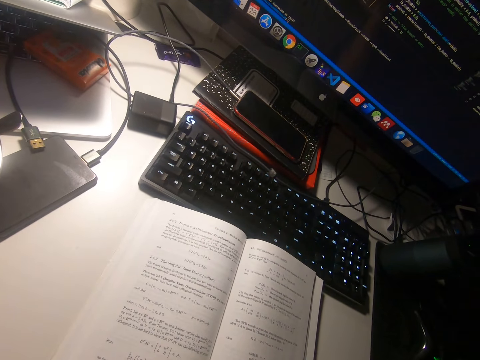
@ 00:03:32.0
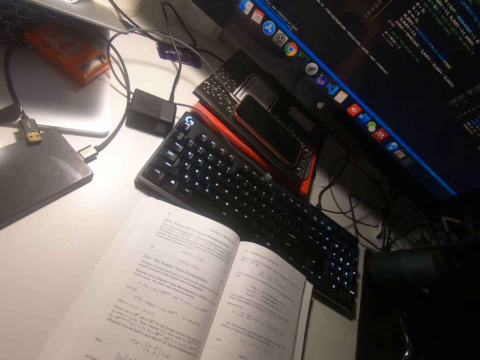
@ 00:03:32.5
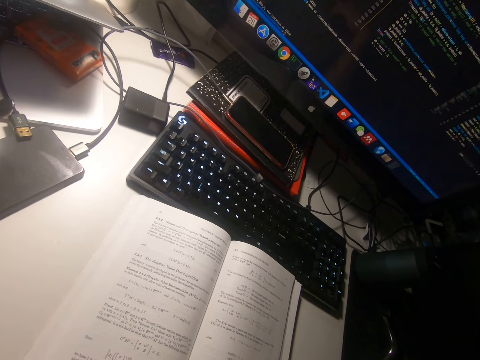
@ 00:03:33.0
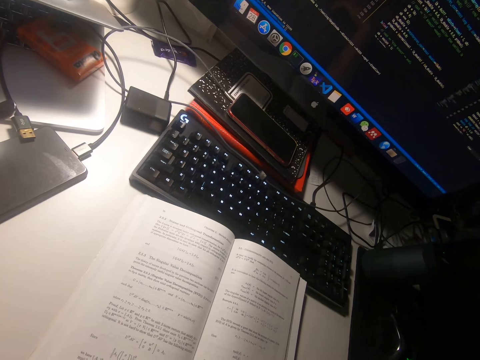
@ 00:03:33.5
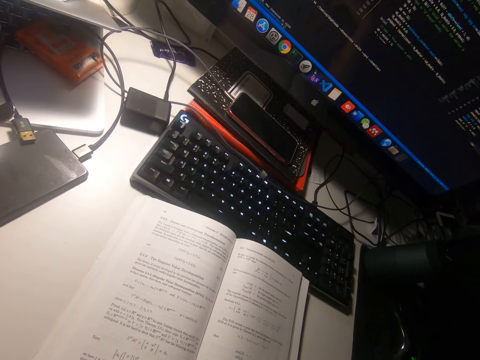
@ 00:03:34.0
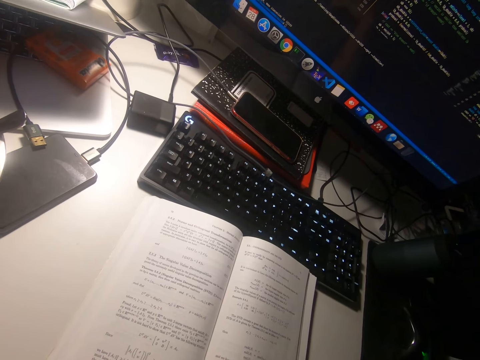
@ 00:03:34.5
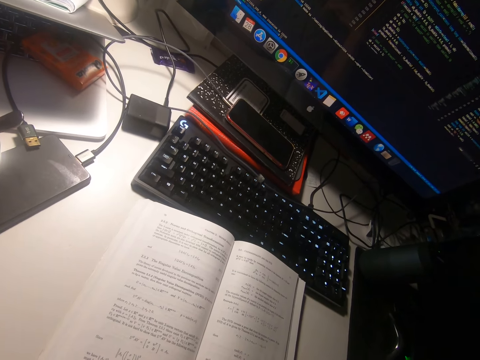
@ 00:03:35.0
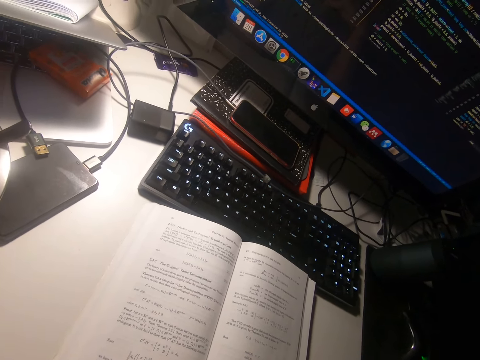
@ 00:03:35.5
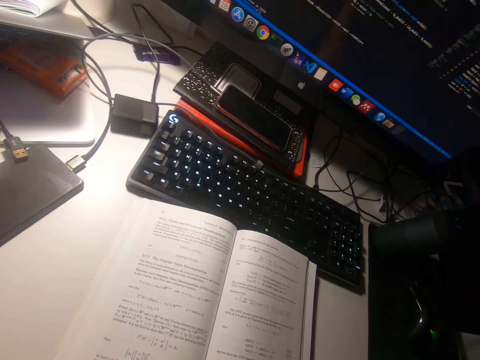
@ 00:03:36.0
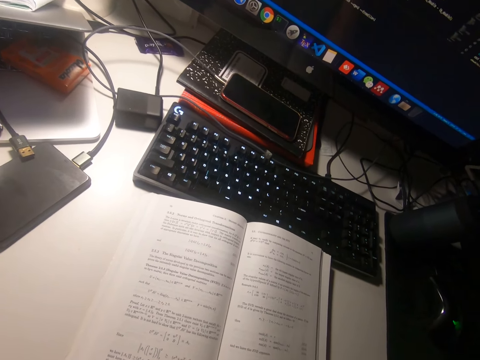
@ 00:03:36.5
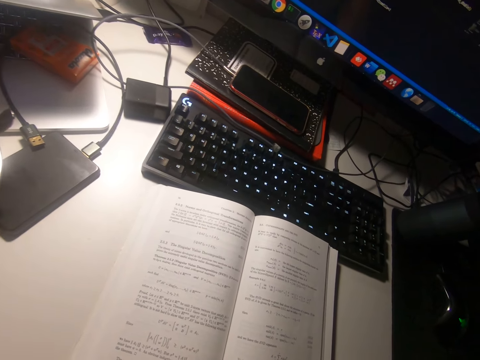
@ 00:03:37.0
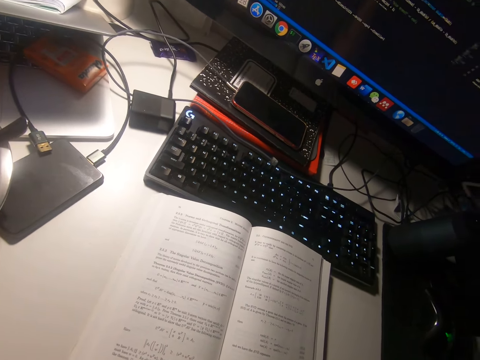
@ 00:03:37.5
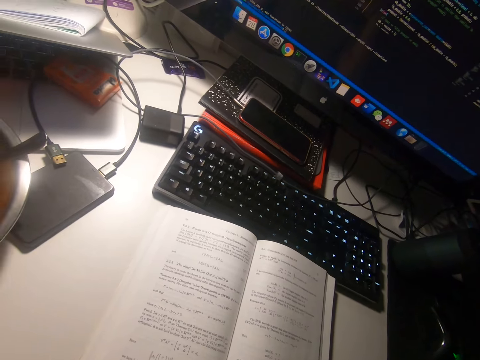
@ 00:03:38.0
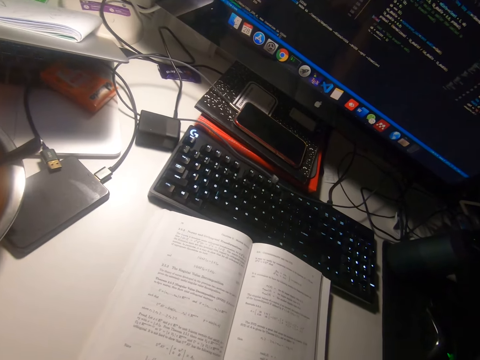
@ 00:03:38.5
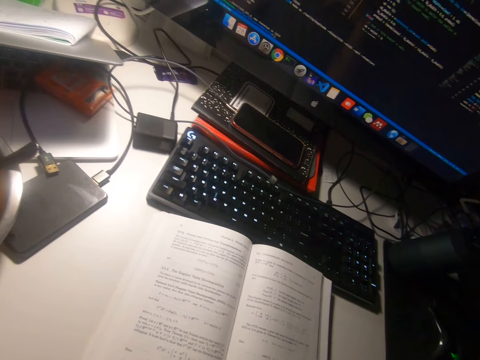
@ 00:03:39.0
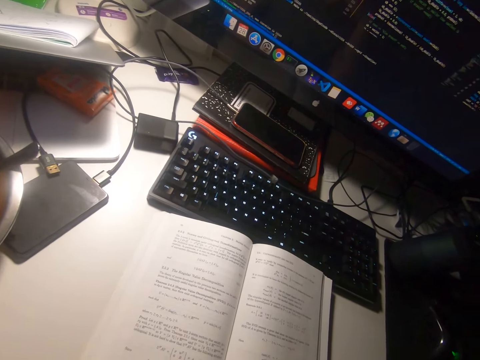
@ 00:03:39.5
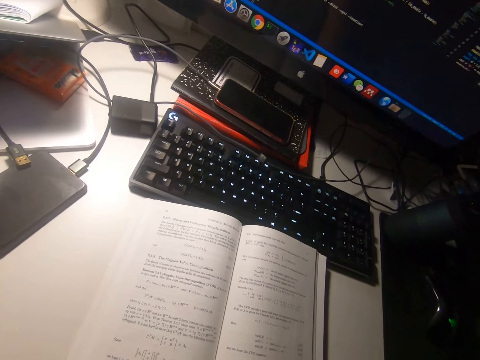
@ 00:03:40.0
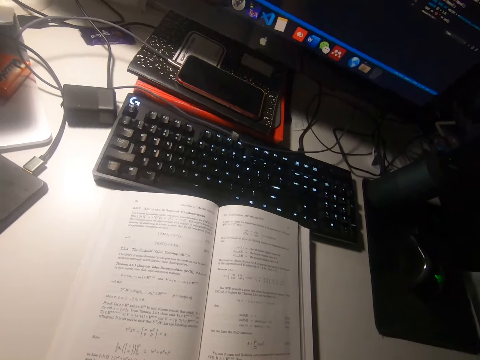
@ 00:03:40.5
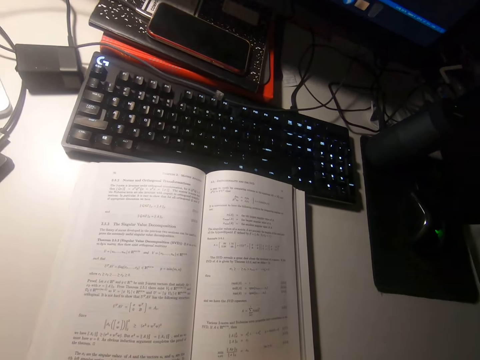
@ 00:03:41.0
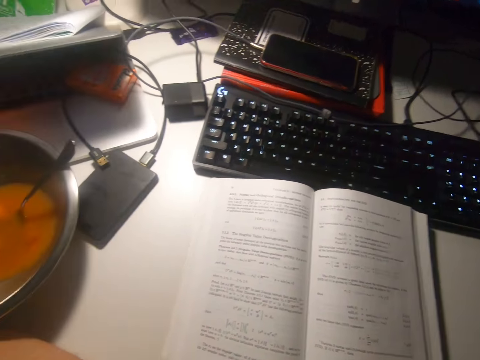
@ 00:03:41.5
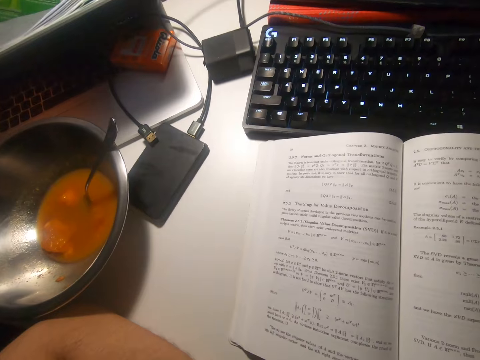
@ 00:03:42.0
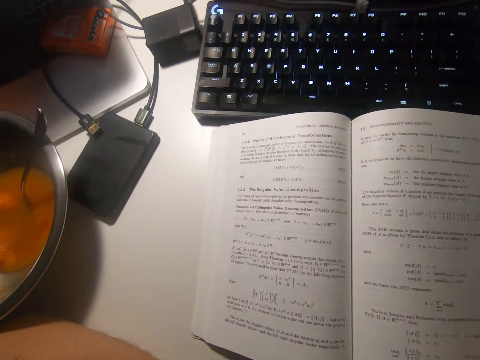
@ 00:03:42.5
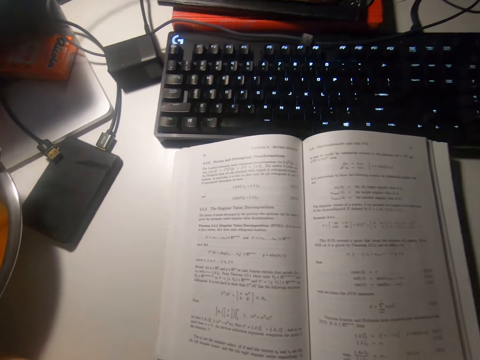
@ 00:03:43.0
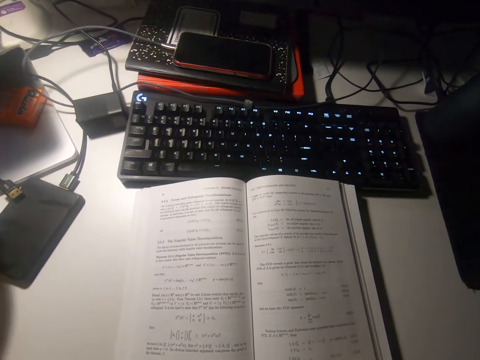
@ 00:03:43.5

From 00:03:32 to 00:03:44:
The camera wearer looks around.

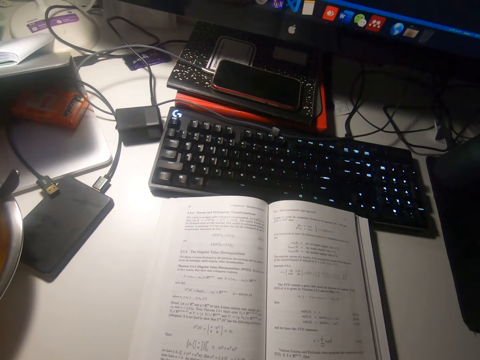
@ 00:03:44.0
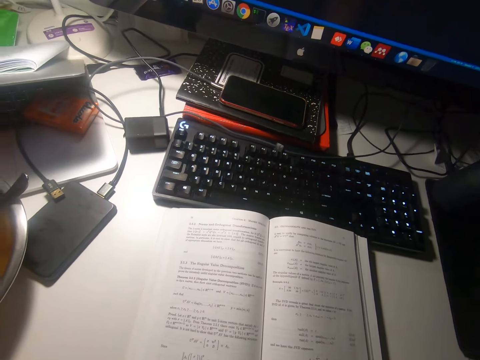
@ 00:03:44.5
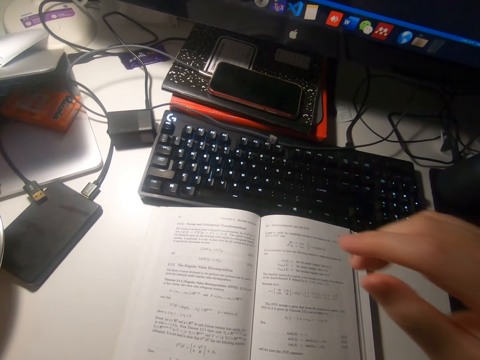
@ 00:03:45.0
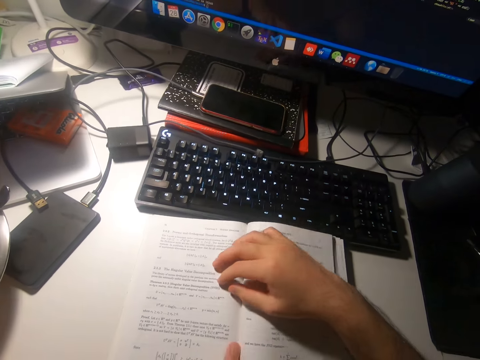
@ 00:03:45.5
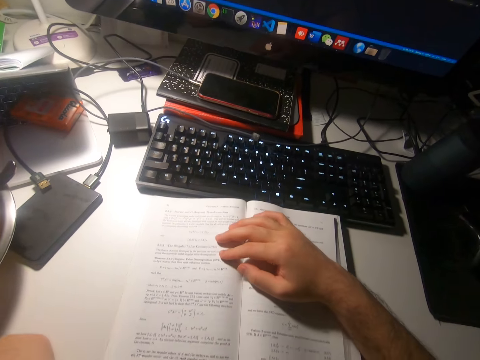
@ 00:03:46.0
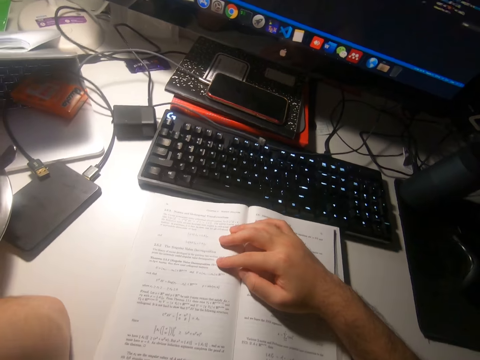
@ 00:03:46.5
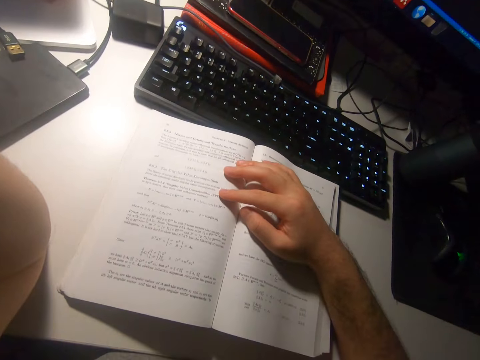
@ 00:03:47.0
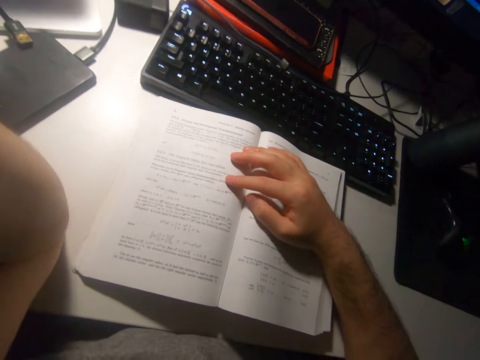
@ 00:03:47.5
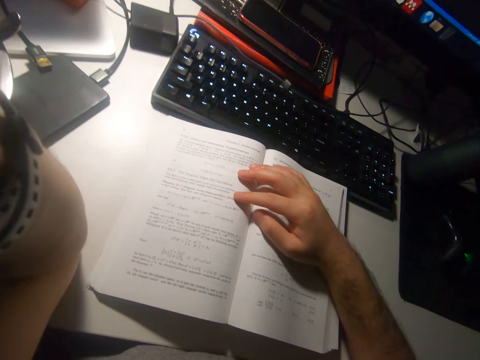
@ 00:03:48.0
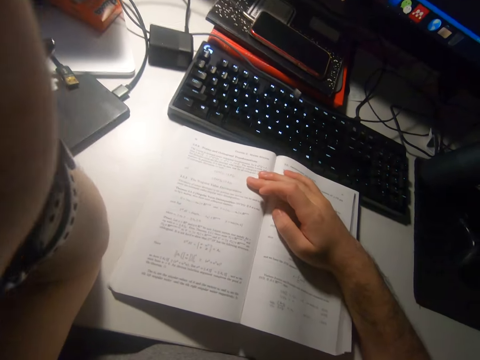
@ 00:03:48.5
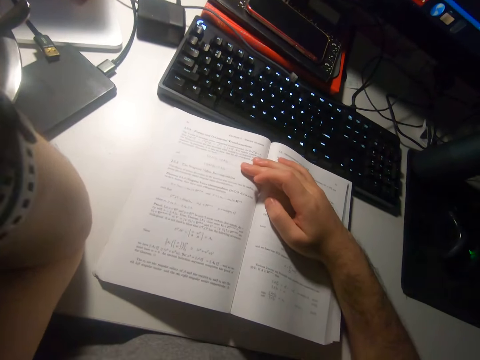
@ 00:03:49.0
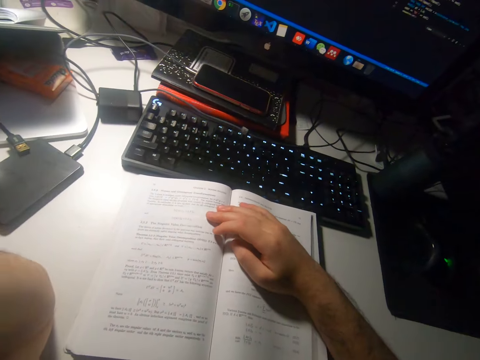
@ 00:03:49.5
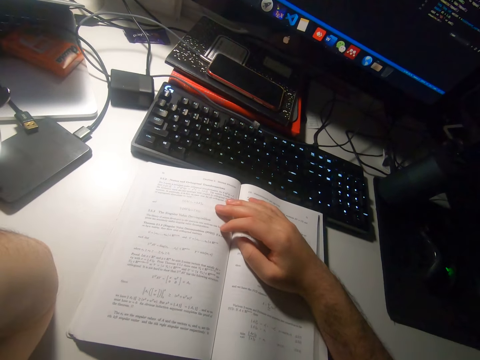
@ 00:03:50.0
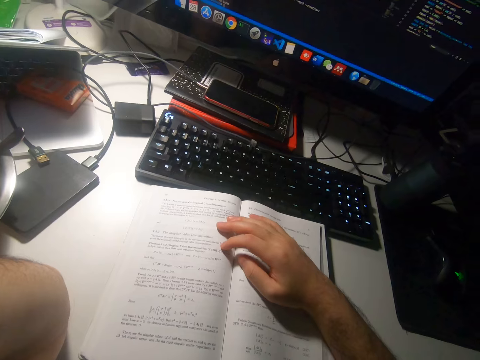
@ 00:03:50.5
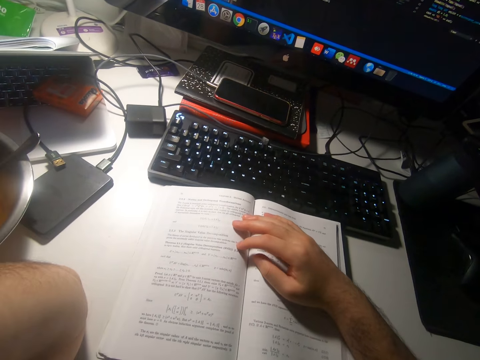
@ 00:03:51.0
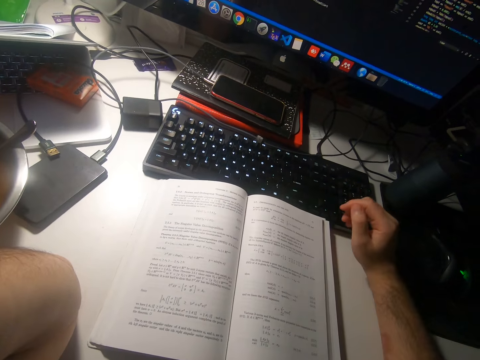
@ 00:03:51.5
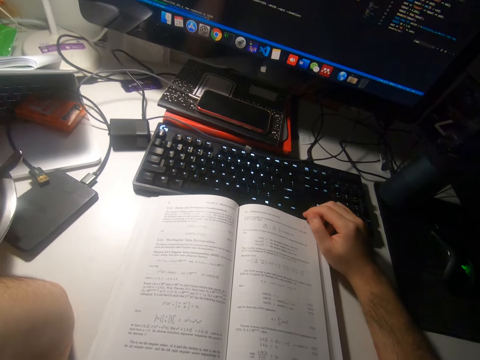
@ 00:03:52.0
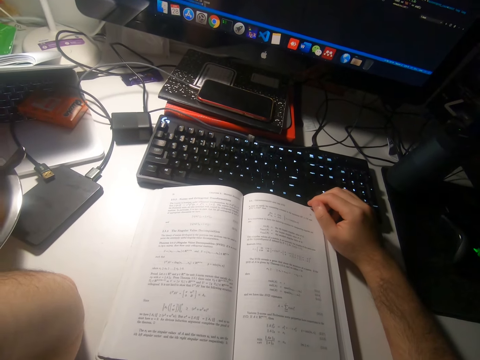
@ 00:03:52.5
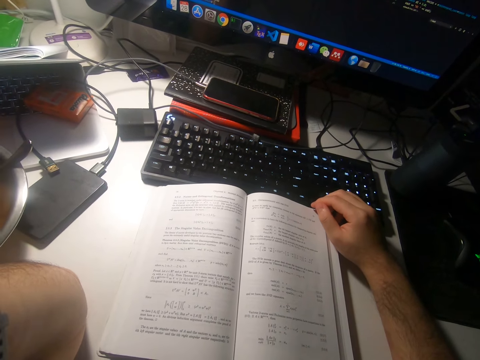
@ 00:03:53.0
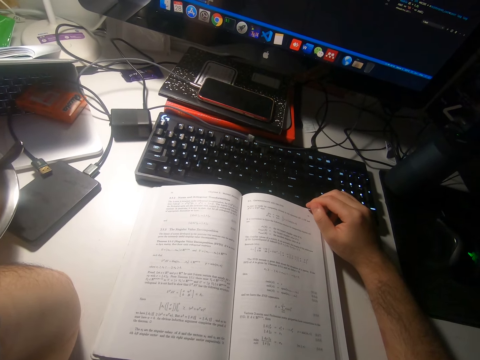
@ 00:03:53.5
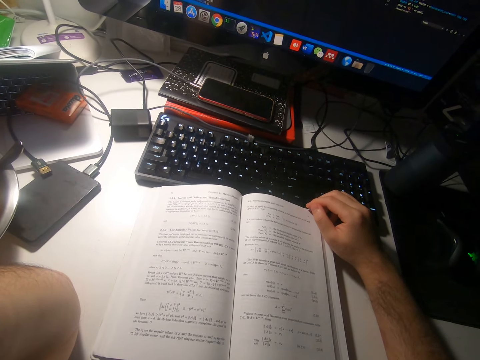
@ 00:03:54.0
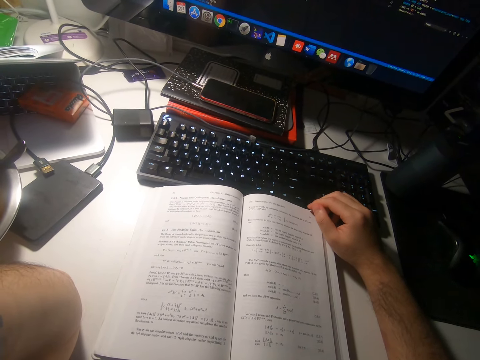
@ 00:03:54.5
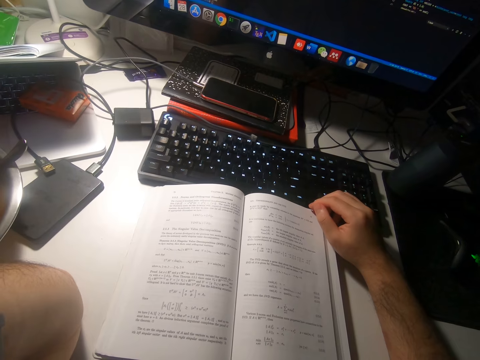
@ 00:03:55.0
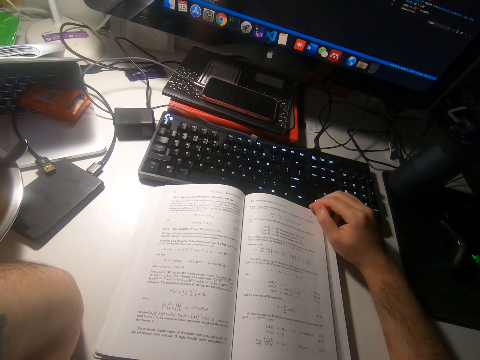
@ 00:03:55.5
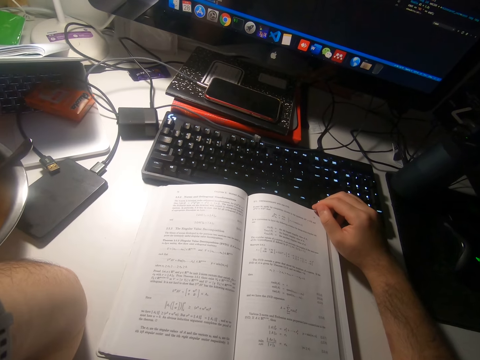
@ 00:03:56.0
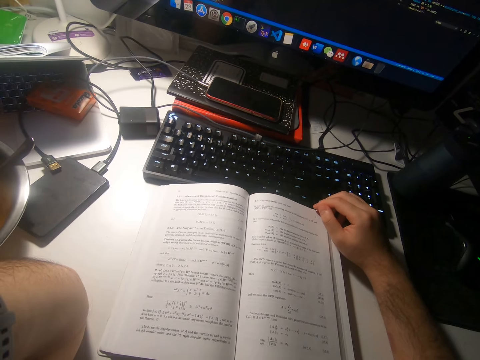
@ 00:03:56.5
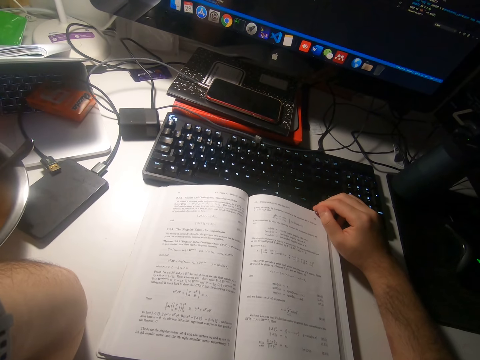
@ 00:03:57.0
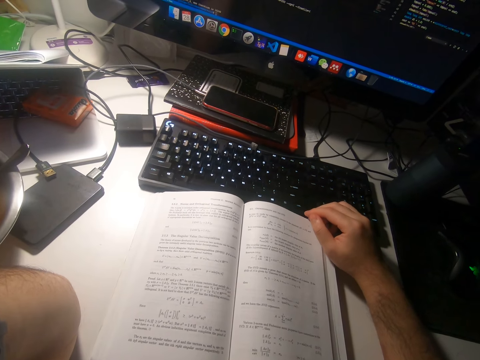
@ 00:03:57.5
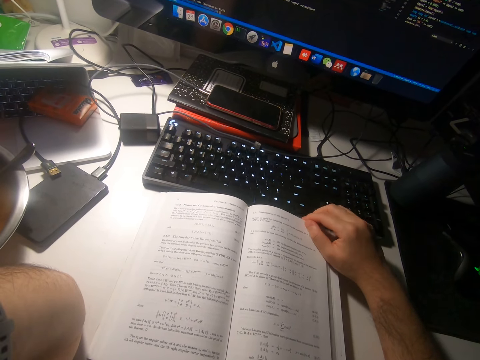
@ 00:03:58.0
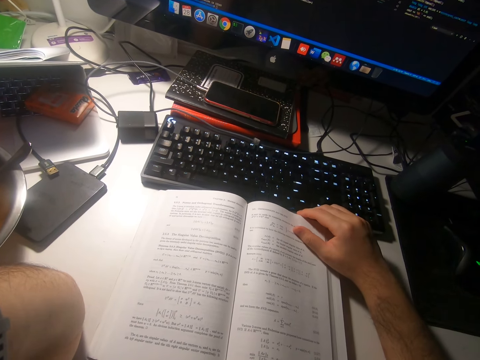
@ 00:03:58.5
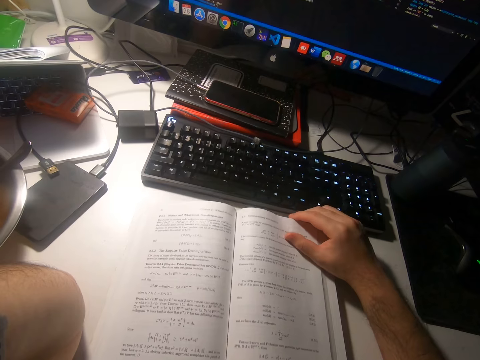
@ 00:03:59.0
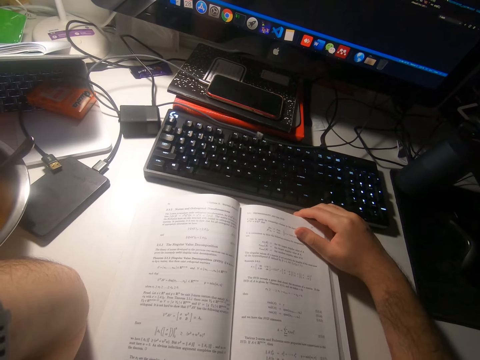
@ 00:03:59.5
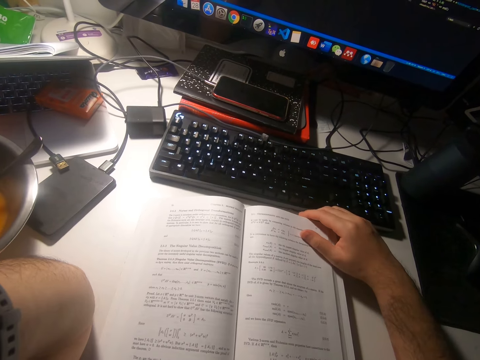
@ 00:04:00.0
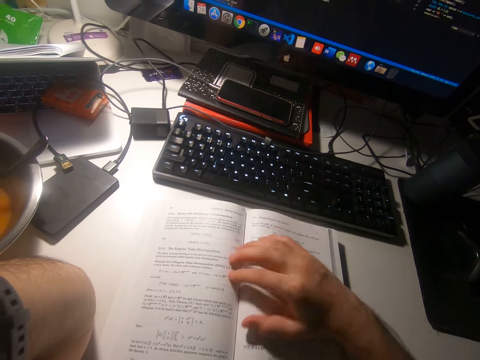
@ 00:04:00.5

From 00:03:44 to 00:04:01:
The camera wearer puts his right hand on the book. He holds the book. He scratches his head with his right hand. He reads the book. He adjusts the book on the table with his right hand.
